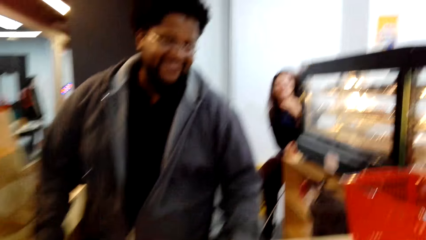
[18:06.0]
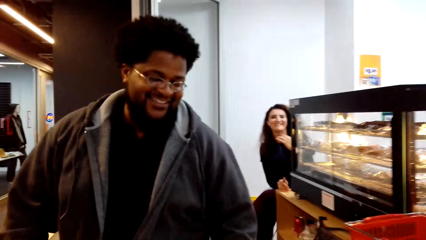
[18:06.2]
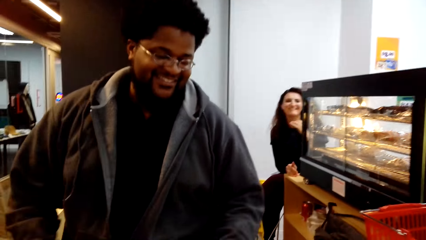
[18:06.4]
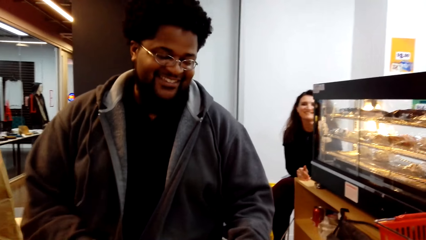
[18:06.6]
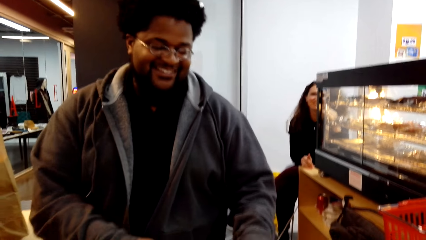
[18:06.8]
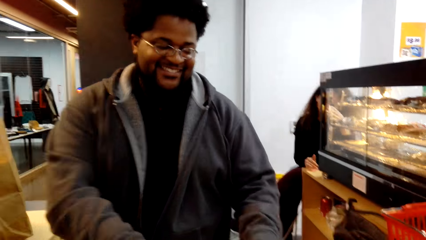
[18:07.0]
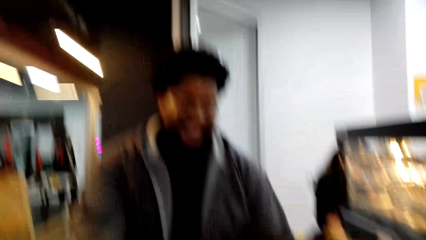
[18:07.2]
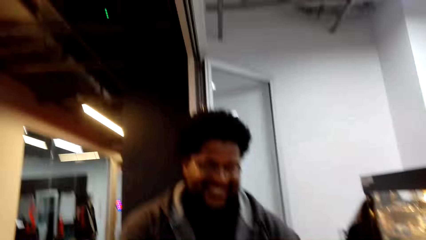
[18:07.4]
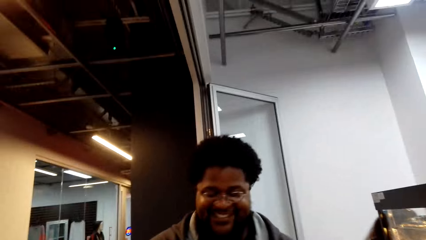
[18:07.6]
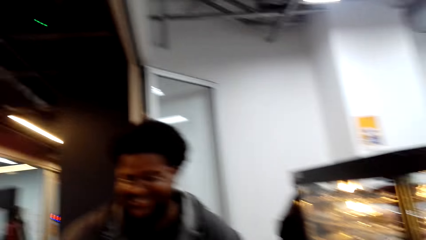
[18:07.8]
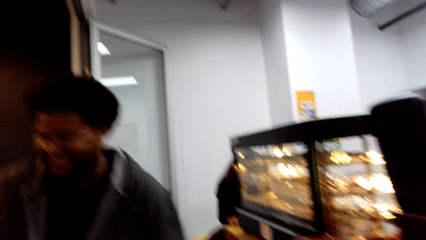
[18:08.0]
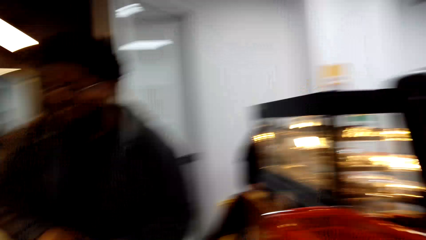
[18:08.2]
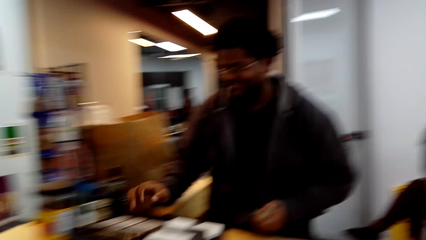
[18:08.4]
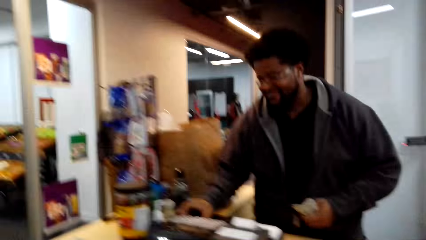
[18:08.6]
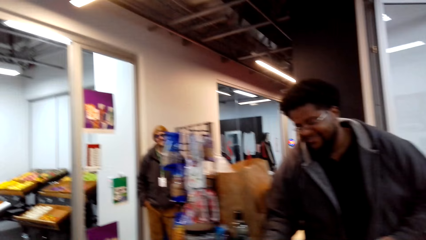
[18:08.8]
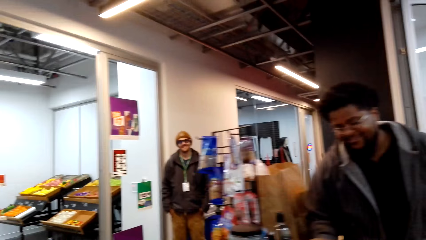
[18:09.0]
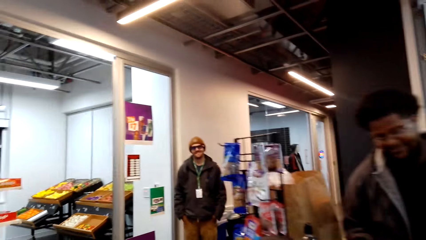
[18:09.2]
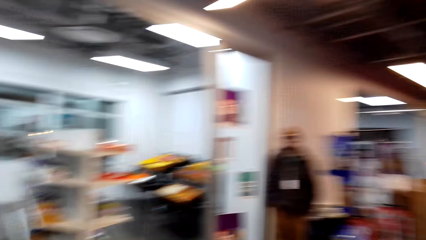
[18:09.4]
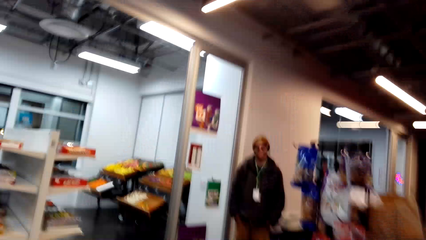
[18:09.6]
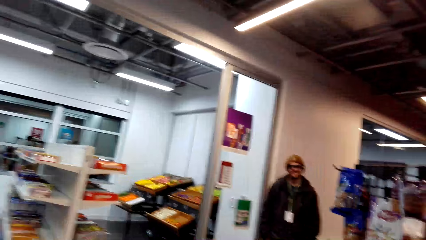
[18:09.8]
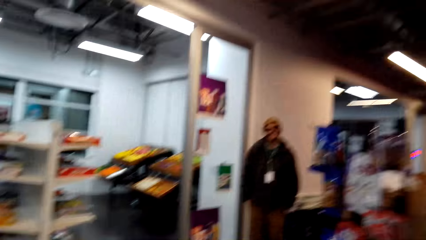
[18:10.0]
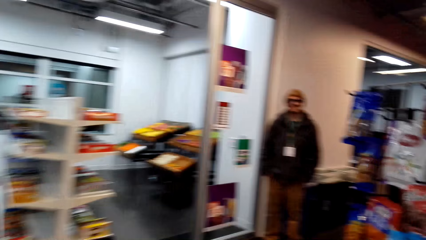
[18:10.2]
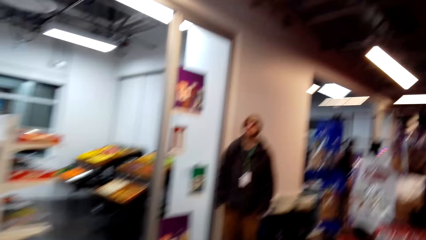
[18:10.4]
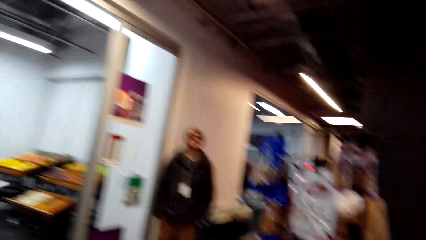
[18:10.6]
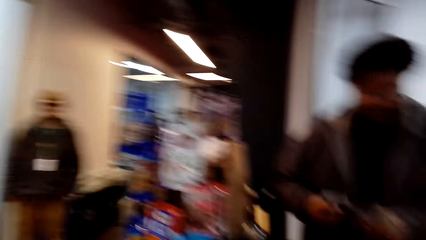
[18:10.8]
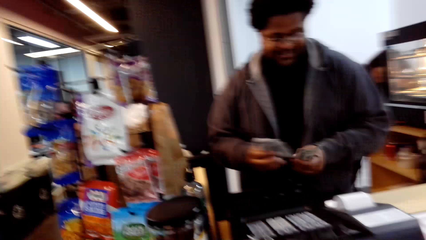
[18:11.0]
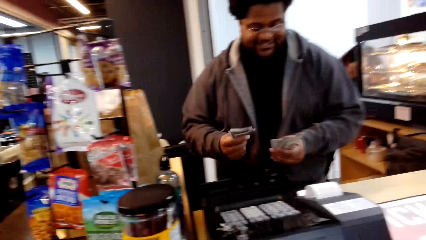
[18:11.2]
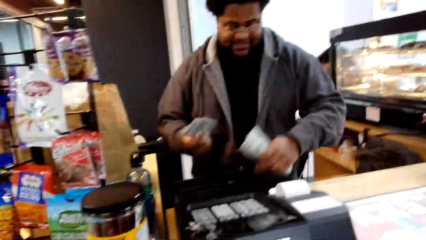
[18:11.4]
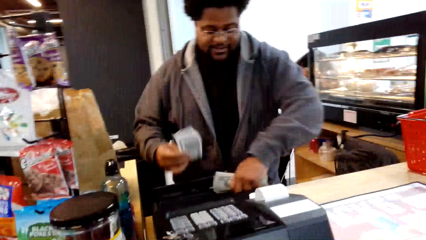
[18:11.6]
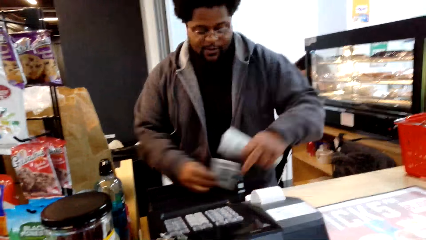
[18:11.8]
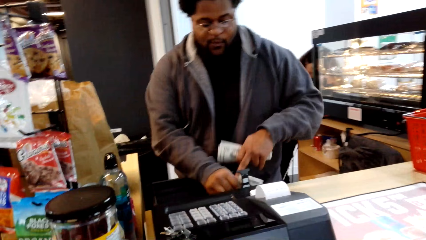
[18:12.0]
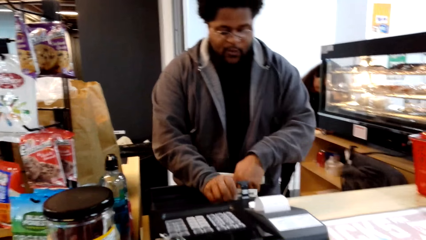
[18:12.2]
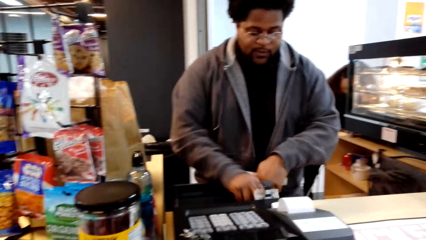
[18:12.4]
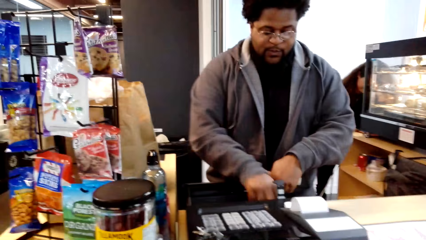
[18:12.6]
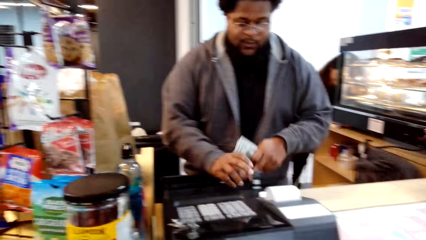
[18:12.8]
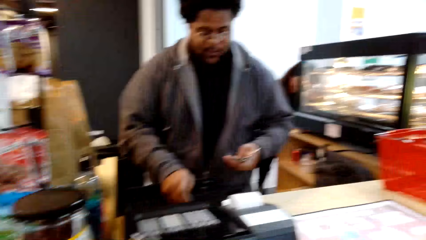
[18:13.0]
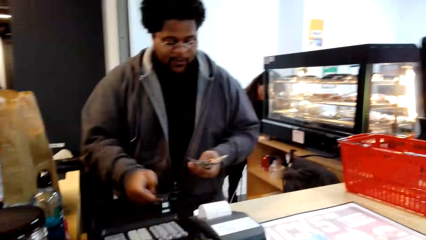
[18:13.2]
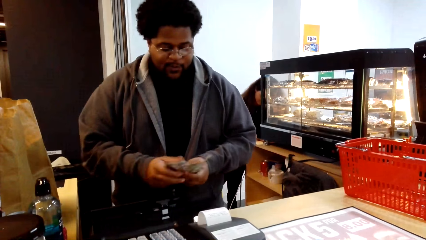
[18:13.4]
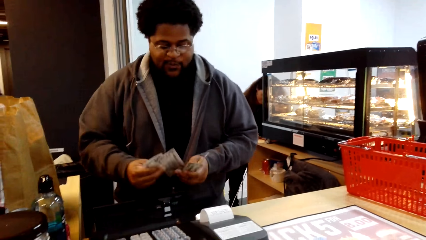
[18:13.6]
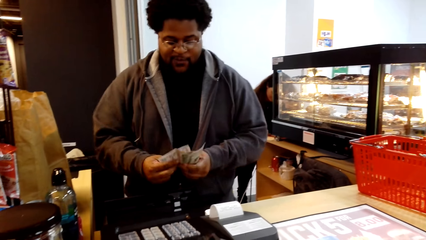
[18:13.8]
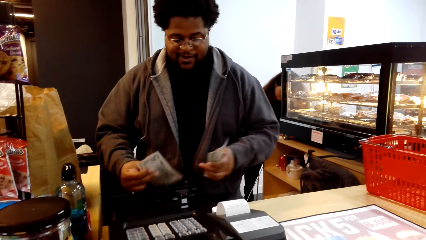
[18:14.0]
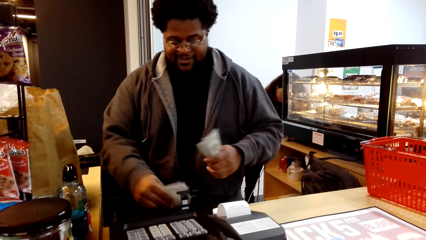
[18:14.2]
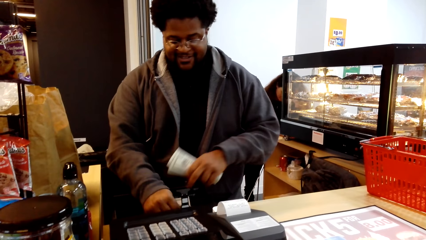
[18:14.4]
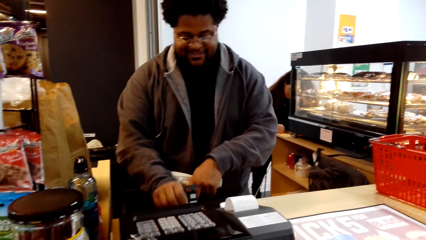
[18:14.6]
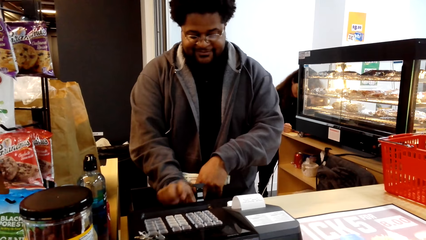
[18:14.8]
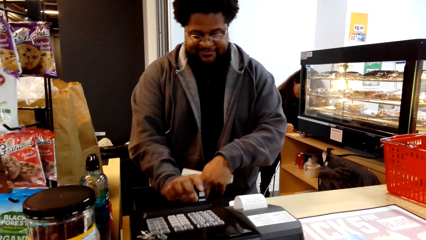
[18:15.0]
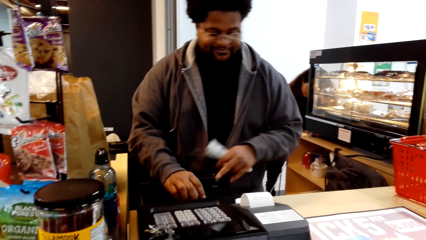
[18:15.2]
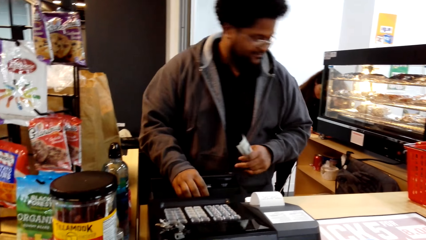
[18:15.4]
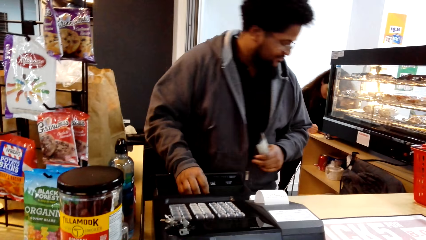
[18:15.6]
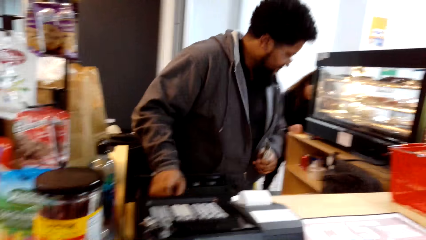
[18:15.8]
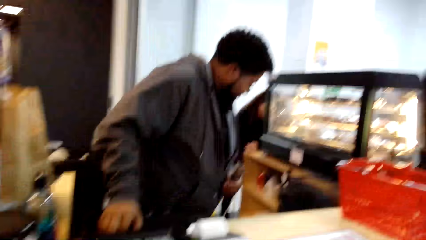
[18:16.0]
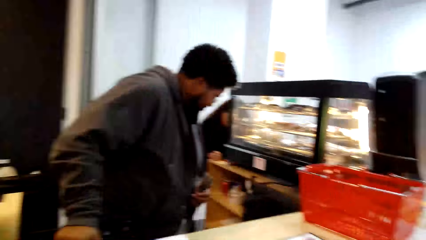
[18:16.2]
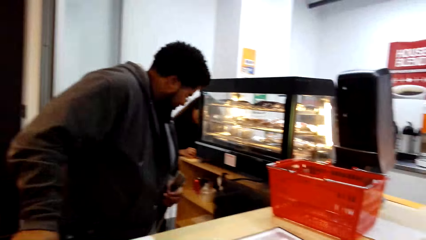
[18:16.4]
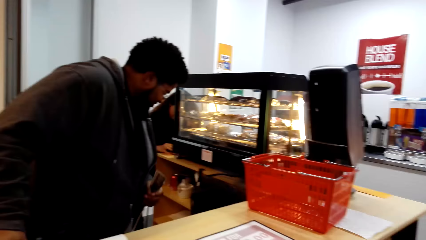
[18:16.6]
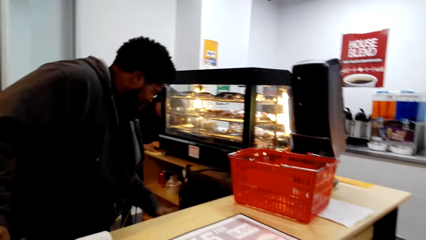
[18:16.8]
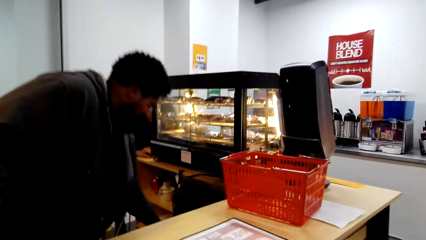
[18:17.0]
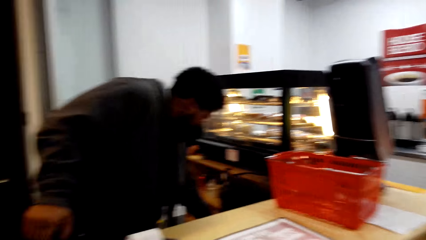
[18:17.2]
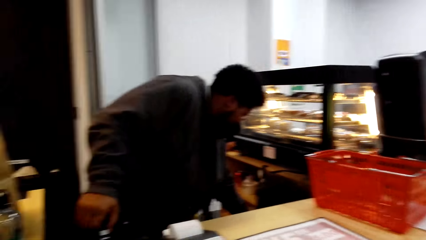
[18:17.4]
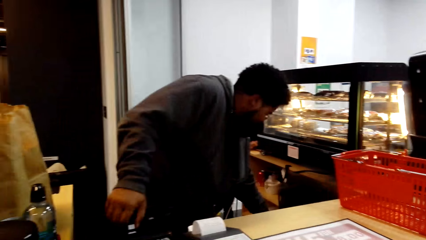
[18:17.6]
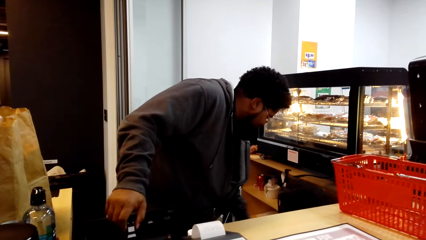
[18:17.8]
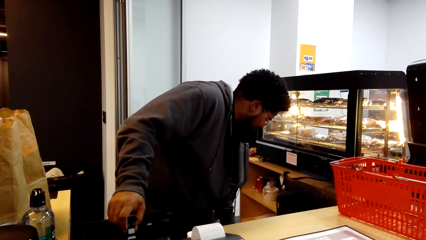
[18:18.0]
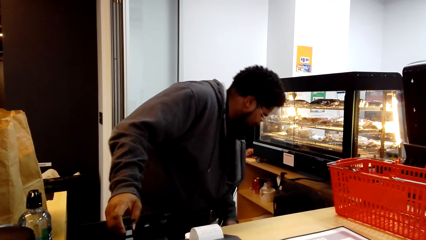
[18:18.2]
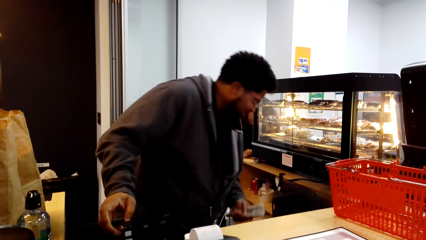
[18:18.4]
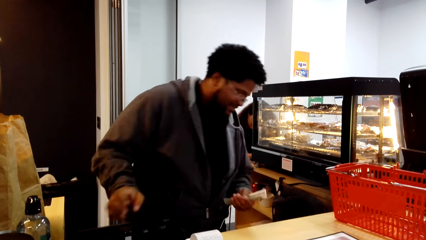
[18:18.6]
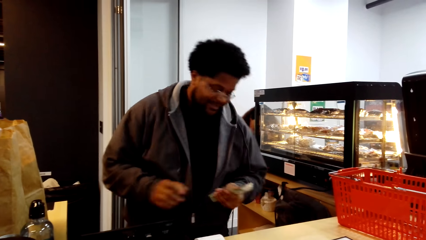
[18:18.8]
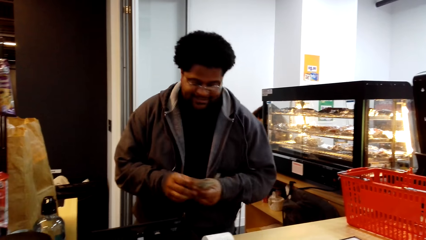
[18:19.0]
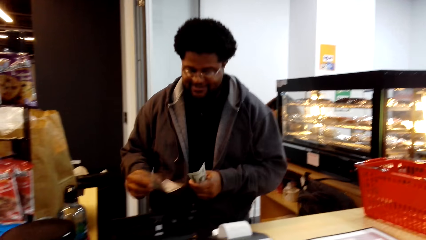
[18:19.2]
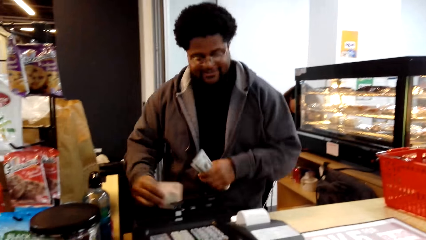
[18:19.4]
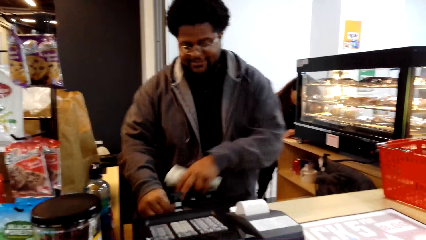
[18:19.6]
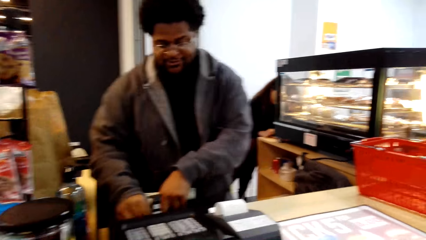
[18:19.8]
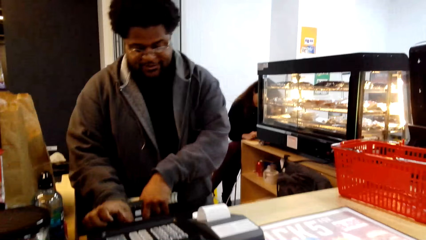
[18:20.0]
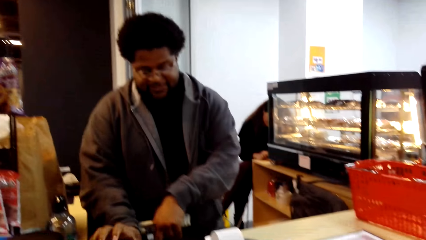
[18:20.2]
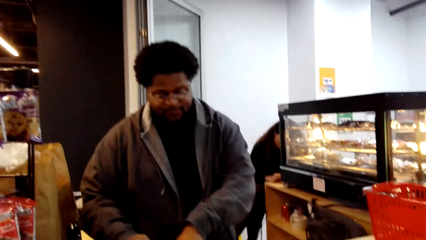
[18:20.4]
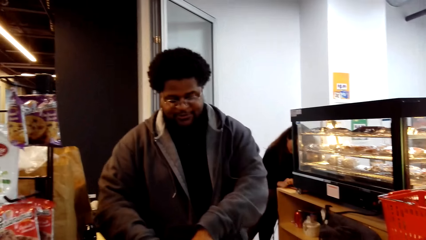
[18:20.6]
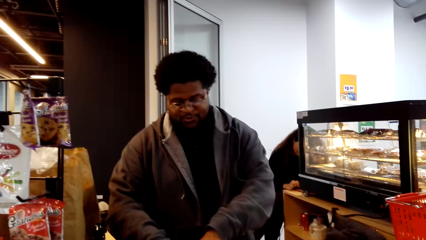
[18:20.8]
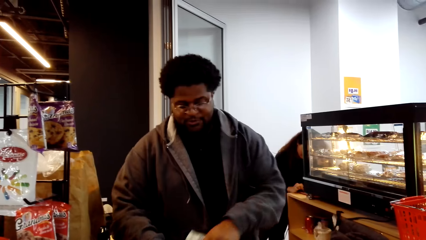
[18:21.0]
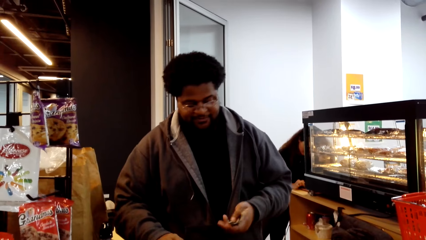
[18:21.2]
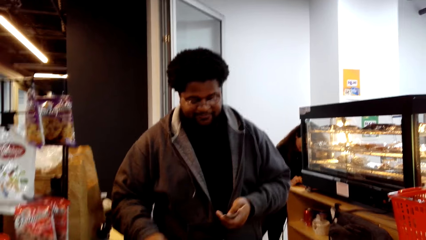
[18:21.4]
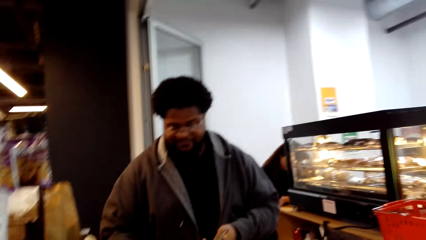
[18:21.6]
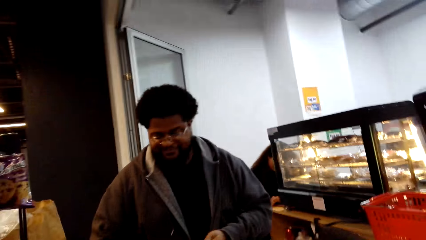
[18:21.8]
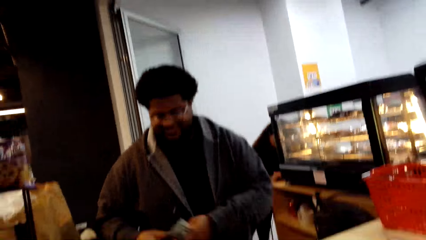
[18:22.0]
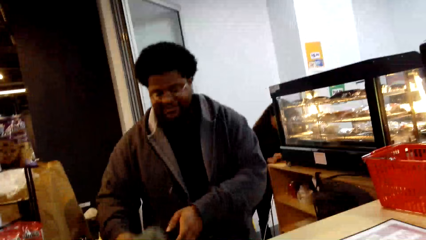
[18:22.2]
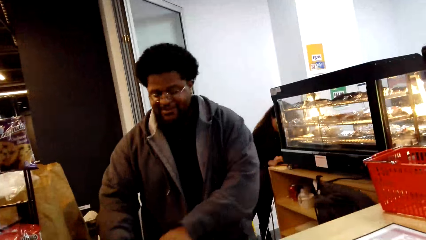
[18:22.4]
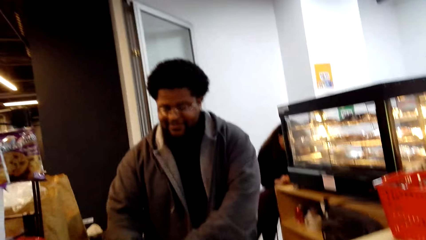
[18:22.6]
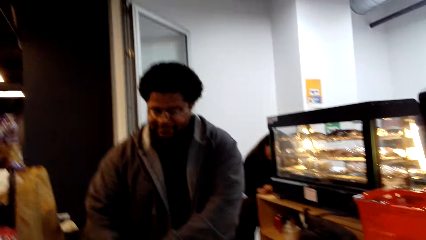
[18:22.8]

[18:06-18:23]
The camera wearer looks around. A man collects cash in a drawer, counts the money and sorts the cash. Another person does something. The other person sorts cash.
